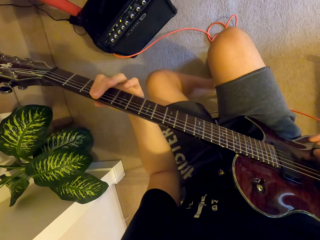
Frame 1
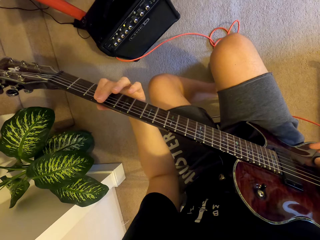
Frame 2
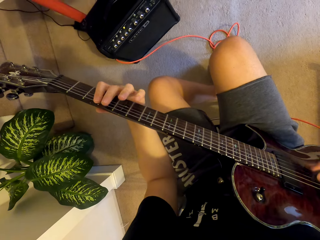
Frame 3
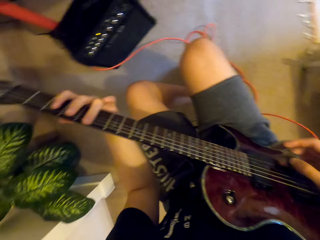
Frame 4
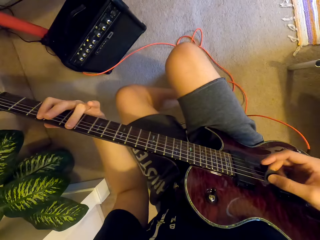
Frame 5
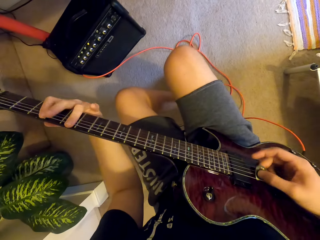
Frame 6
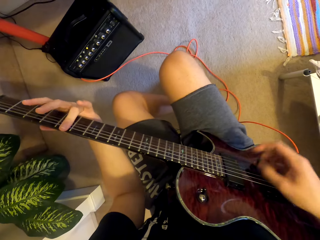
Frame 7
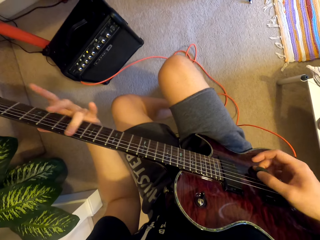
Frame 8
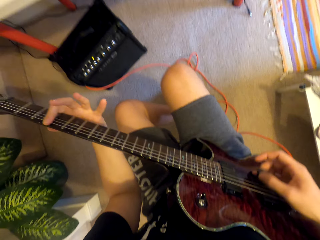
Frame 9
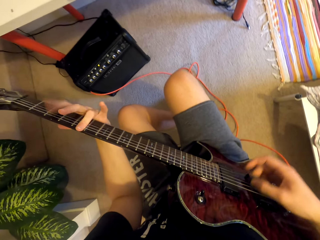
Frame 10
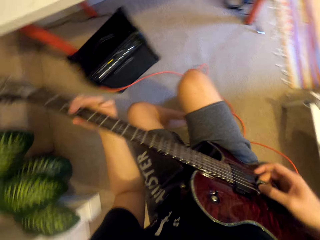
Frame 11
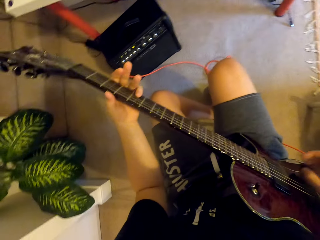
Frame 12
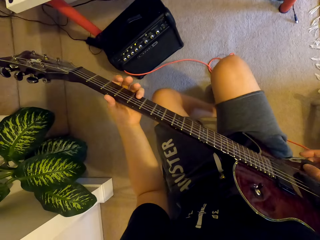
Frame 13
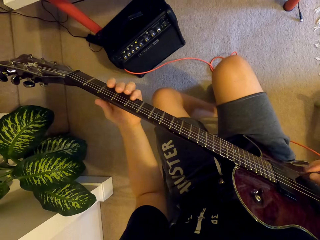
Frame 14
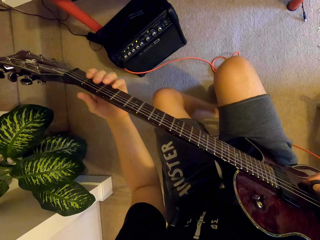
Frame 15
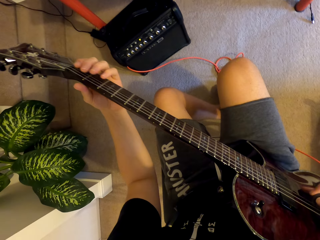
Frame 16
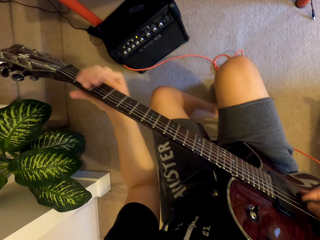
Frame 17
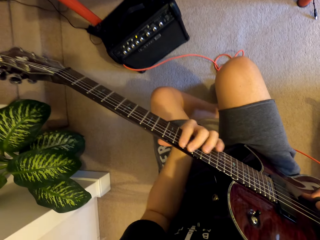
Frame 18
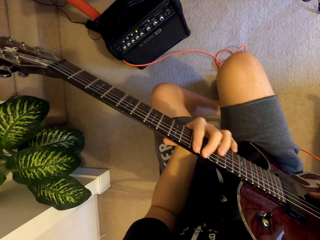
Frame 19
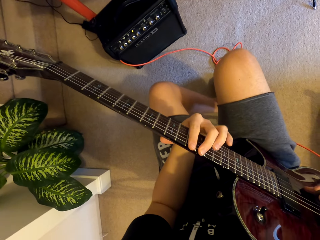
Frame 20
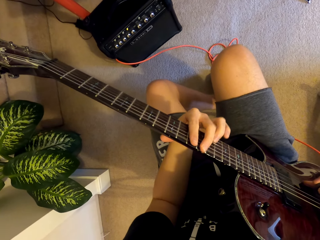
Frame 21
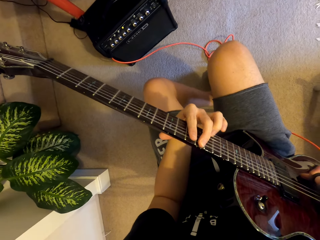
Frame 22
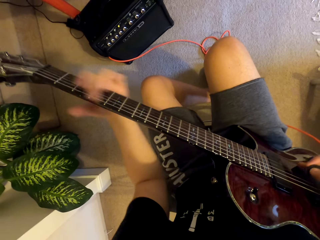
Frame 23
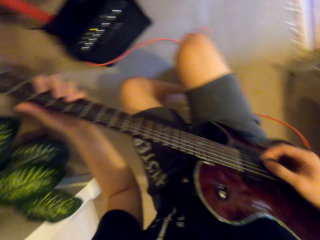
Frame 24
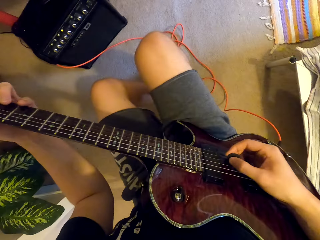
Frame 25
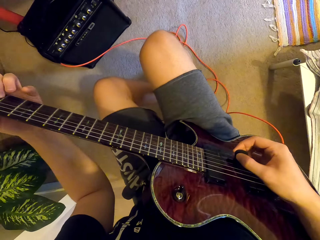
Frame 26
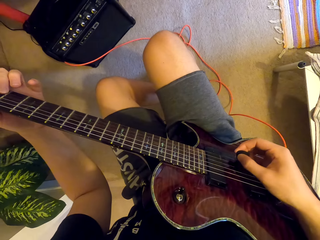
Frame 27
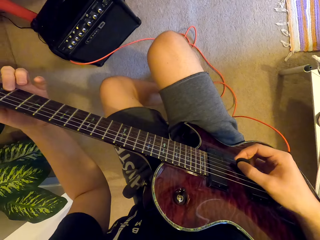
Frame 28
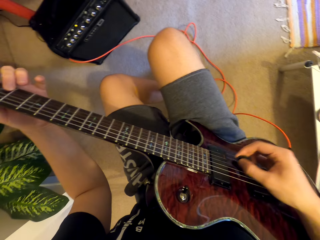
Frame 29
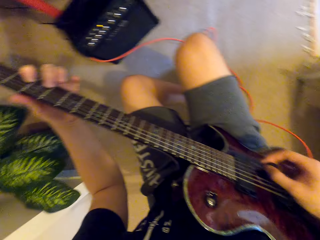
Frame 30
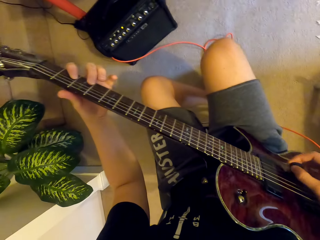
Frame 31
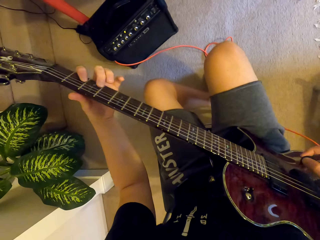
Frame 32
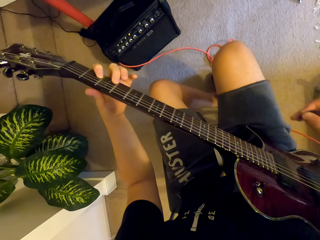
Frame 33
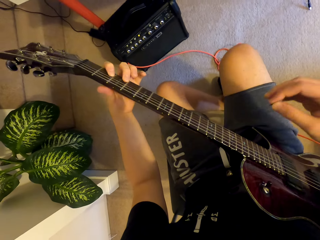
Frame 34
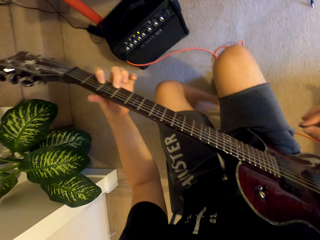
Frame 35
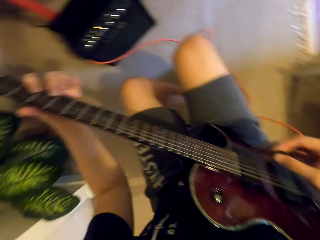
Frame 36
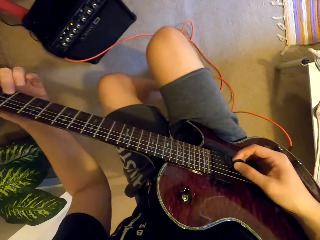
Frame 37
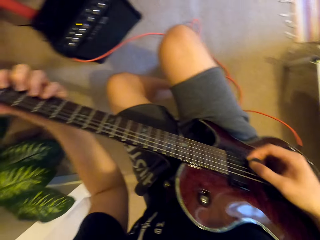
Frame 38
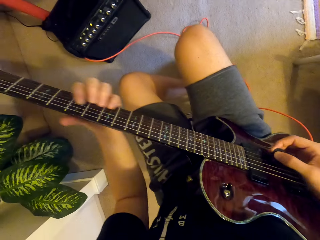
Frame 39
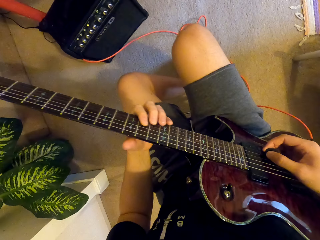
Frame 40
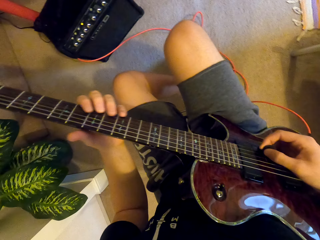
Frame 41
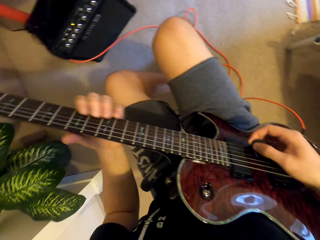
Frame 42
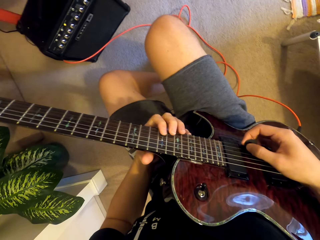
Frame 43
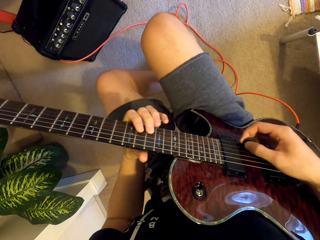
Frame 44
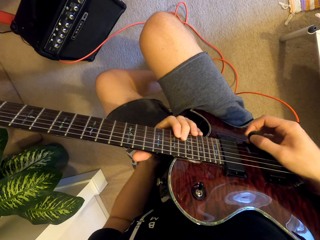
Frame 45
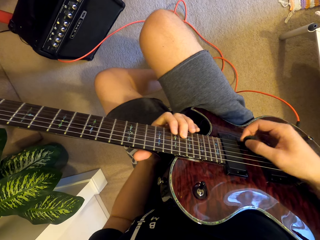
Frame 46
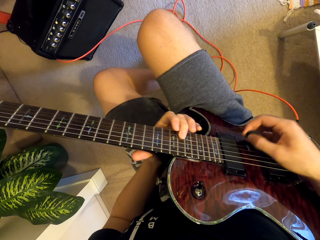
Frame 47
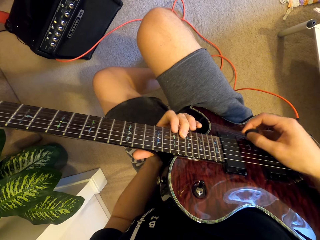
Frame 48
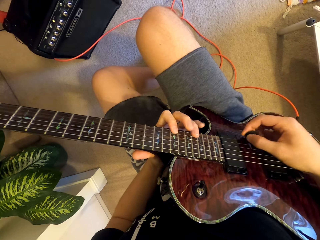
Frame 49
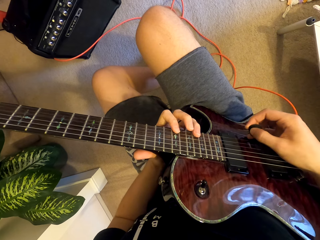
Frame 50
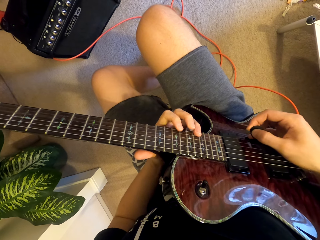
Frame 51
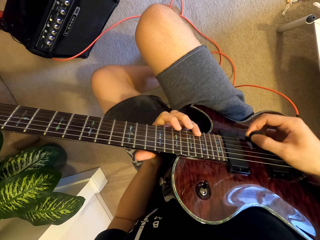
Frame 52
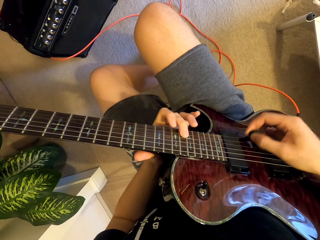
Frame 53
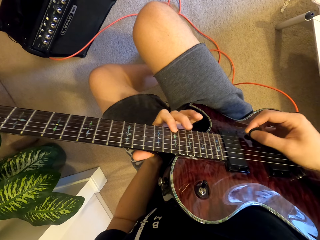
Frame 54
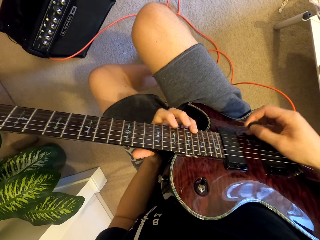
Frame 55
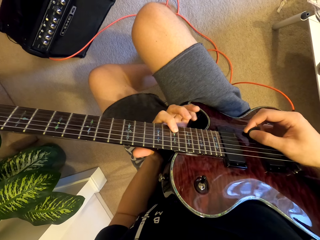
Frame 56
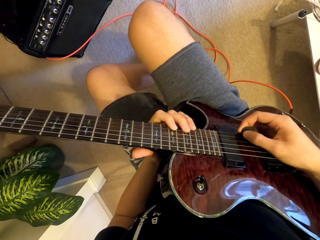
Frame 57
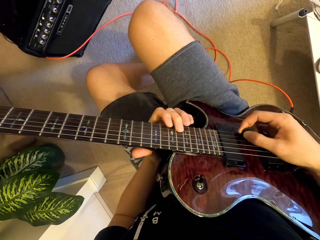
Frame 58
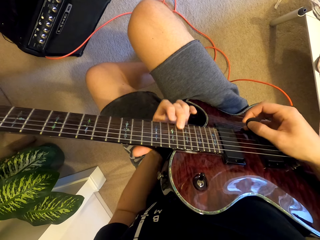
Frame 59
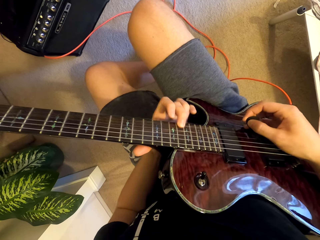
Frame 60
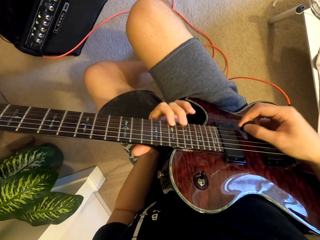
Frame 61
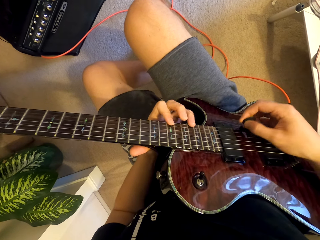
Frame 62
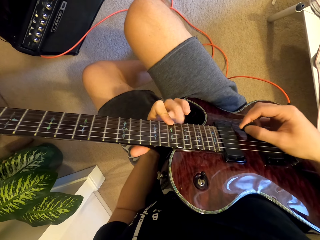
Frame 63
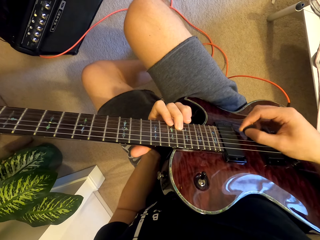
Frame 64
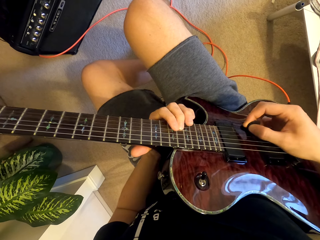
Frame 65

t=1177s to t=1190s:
The camera wearer plays the guitar with both hands. They pull the plectrum off the guitar. They play the guitar. They put the plectrum on the guitar. They play the guitar with both hands.

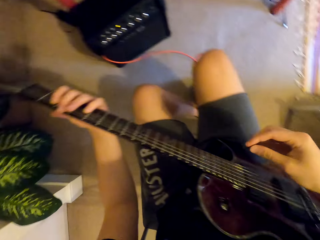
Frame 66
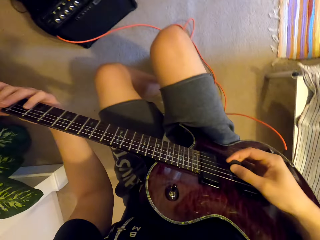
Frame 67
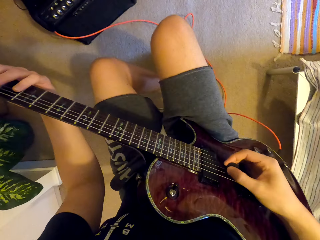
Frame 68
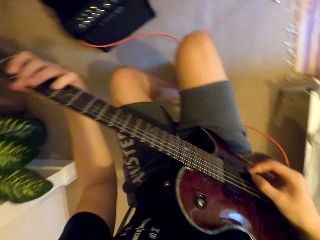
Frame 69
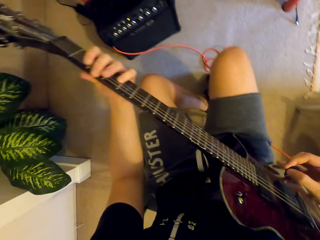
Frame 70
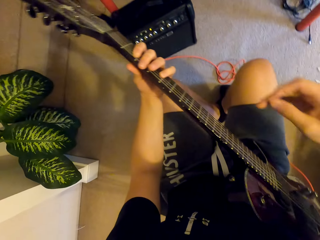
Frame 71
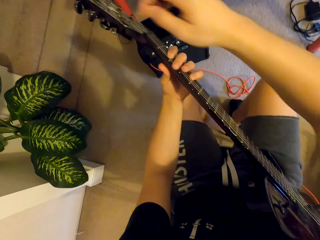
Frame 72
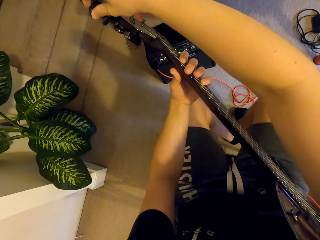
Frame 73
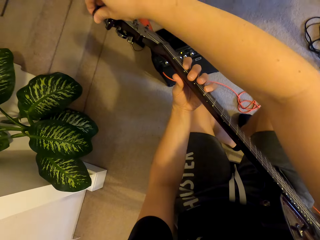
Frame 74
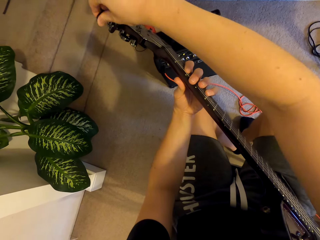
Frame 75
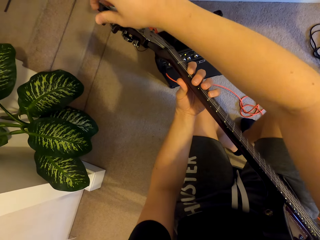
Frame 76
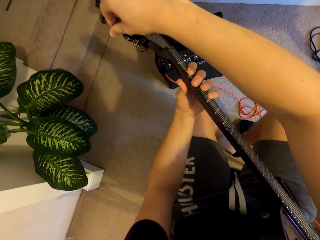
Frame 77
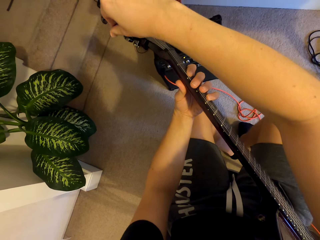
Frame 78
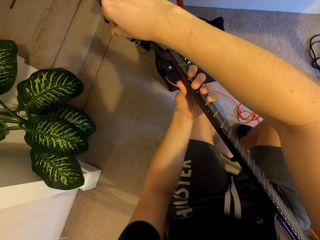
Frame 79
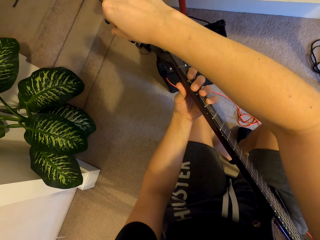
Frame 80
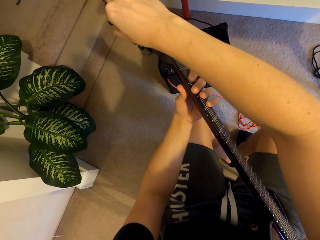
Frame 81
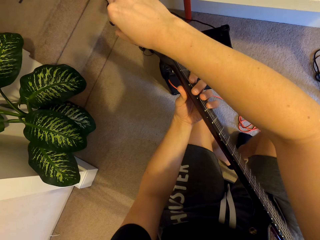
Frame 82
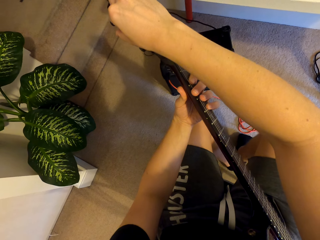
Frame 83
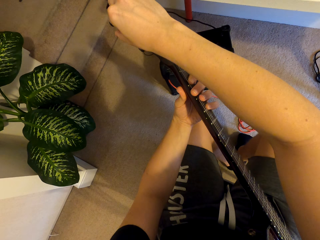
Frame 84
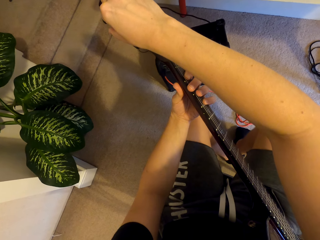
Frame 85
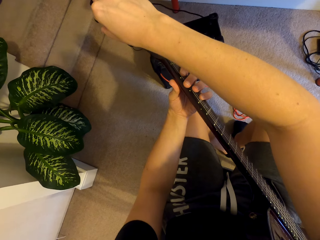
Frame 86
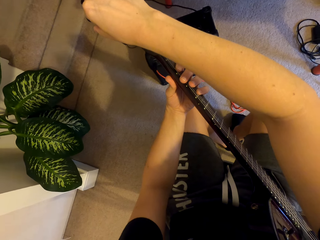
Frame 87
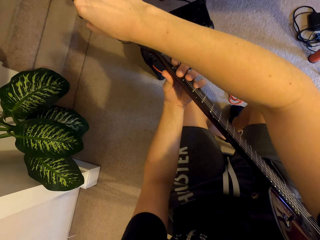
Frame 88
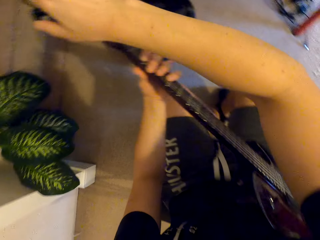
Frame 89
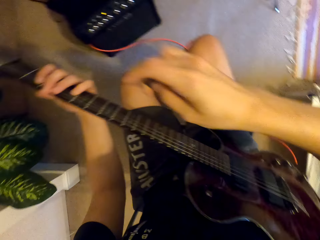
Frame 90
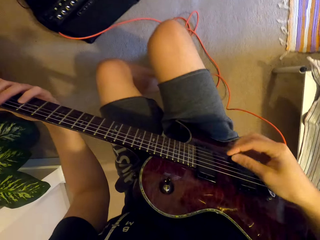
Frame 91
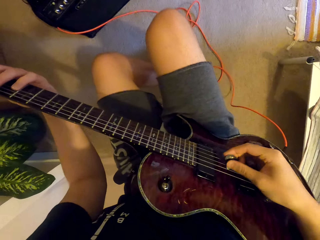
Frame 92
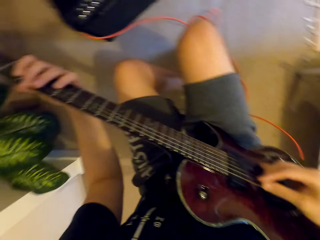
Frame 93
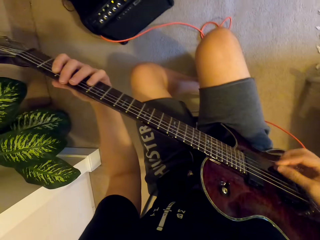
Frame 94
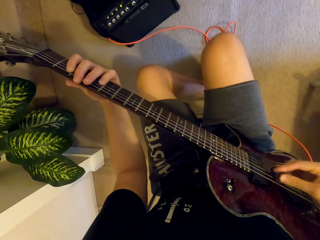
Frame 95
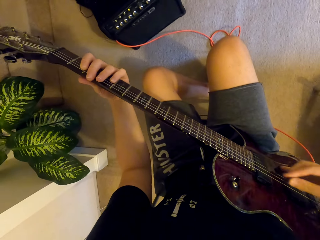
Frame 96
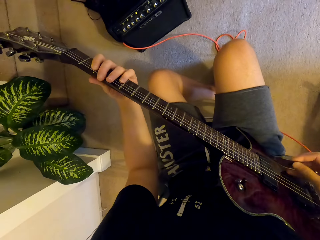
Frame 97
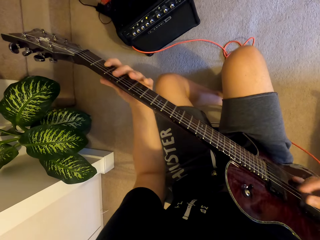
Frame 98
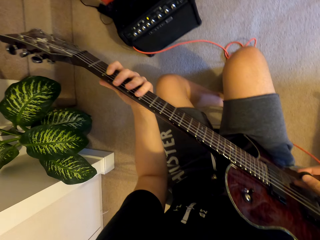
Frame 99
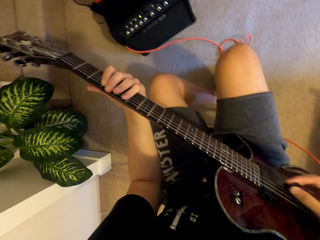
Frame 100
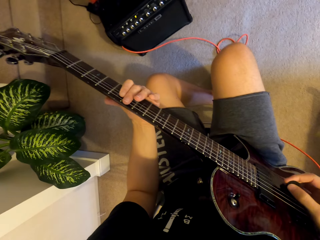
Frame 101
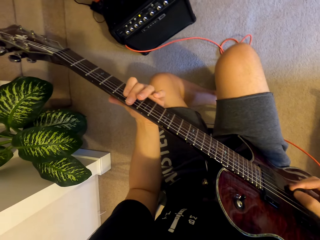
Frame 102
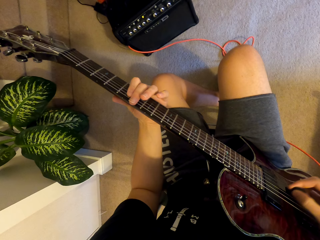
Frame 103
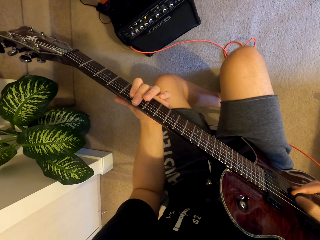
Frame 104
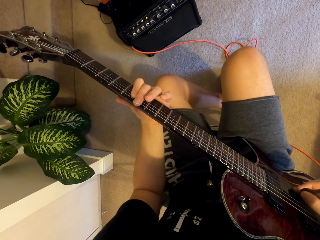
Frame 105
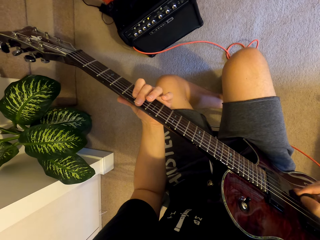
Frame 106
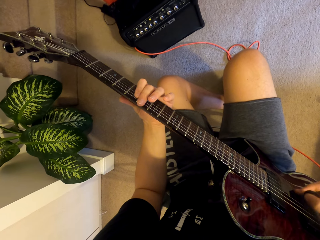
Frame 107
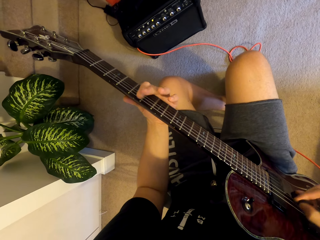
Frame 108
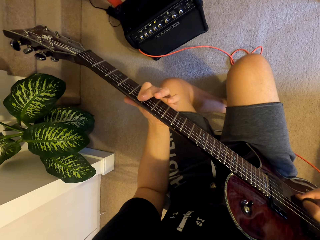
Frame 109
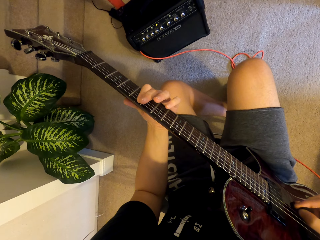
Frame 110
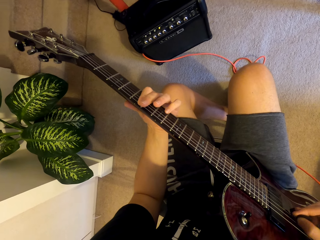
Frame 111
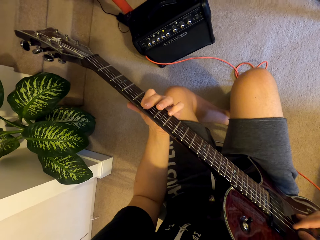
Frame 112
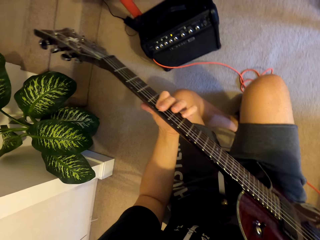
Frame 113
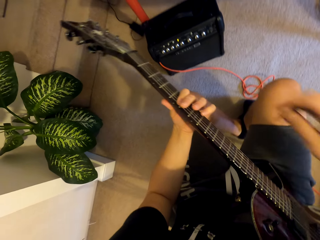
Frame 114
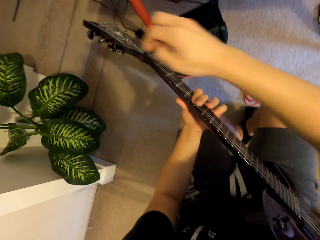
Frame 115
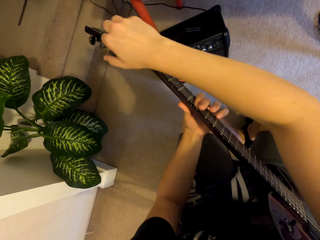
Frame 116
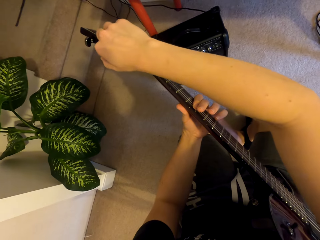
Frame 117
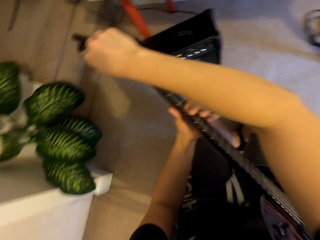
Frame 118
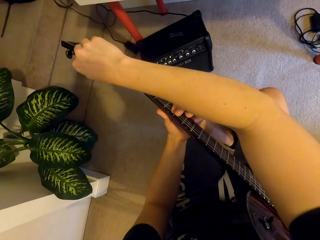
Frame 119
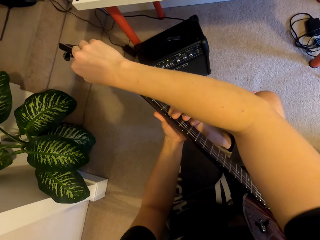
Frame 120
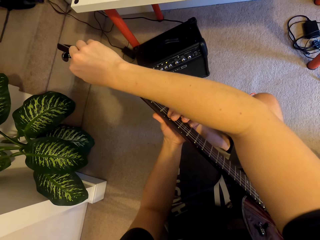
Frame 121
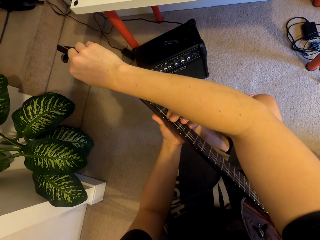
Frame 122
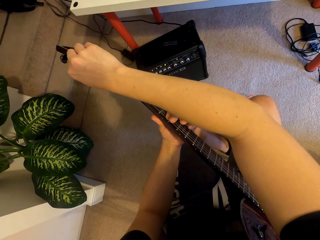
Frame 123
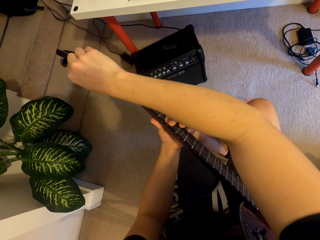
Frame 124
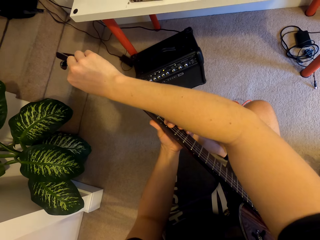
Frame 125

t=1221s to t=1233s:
The camera wearer puts the plectrum on the guitar. They play the guitar. They pull the plectrum off the guitar. They rotate the tuning peg. They put the plectrum on the guitar. They play the guitar with both hands. They pull the plectrum off the guitar. They rotate the tuning peg.
